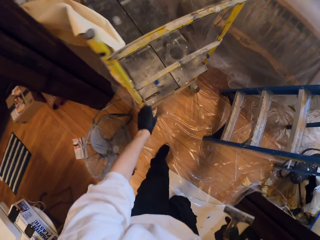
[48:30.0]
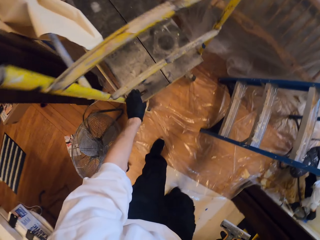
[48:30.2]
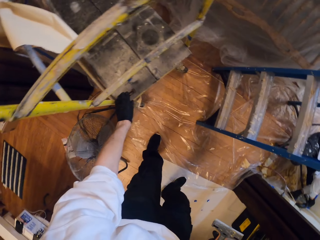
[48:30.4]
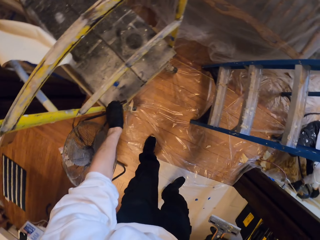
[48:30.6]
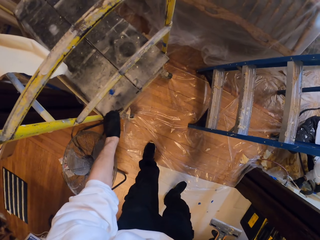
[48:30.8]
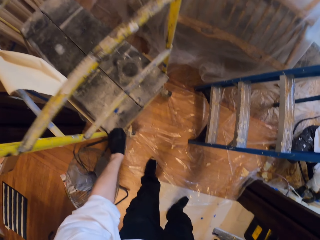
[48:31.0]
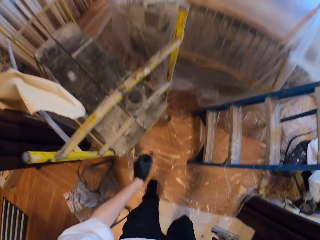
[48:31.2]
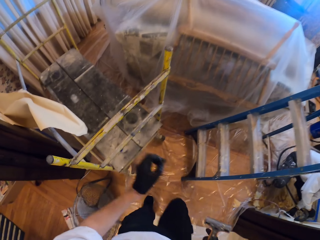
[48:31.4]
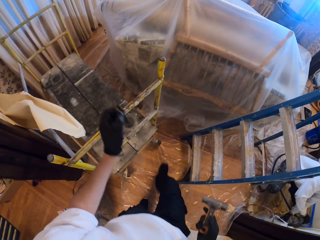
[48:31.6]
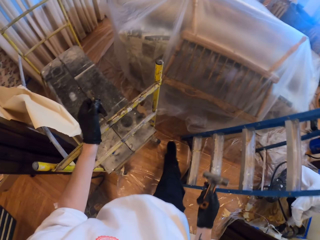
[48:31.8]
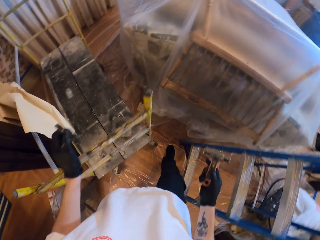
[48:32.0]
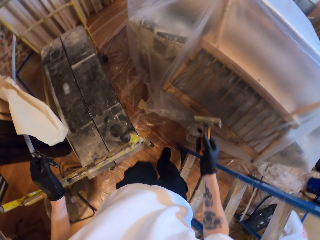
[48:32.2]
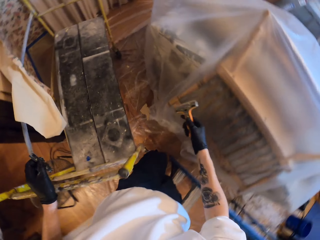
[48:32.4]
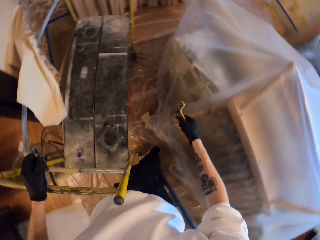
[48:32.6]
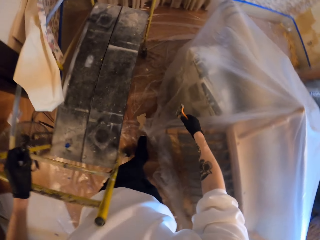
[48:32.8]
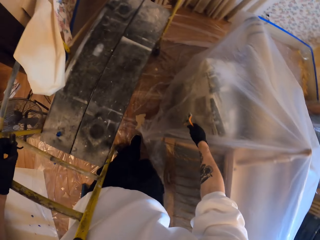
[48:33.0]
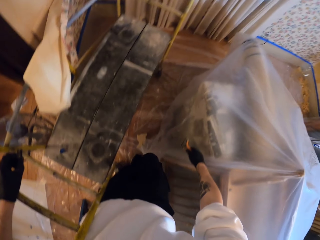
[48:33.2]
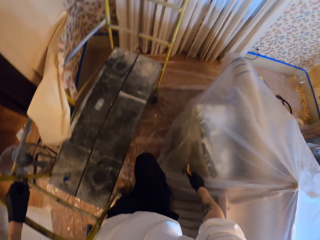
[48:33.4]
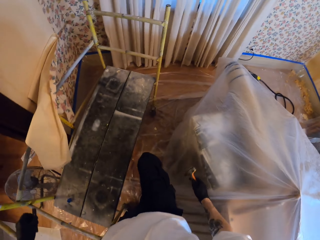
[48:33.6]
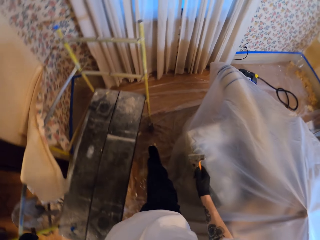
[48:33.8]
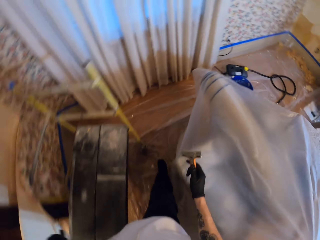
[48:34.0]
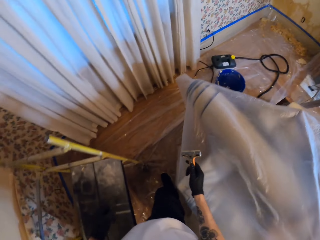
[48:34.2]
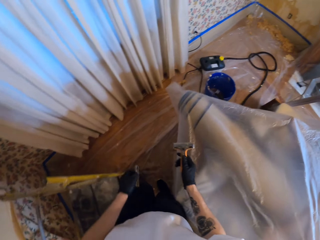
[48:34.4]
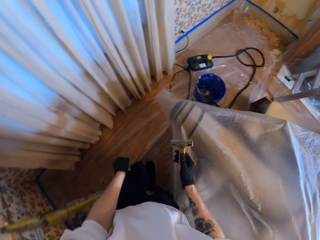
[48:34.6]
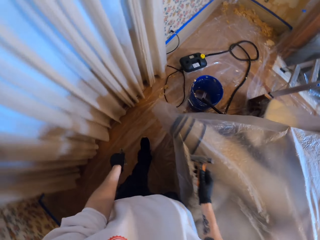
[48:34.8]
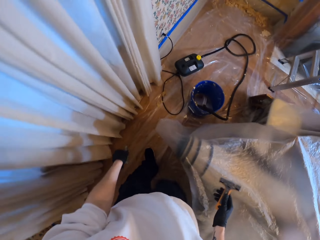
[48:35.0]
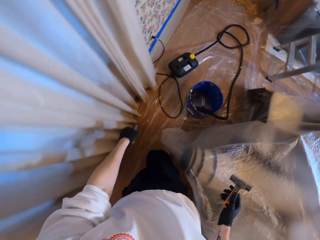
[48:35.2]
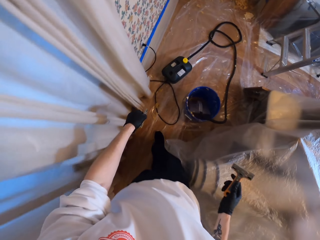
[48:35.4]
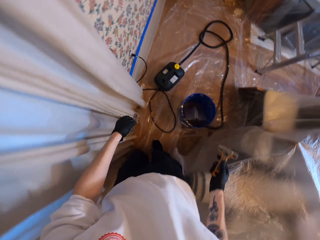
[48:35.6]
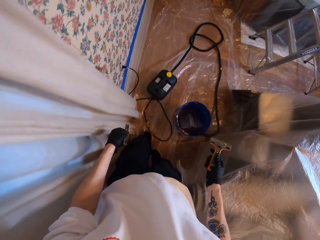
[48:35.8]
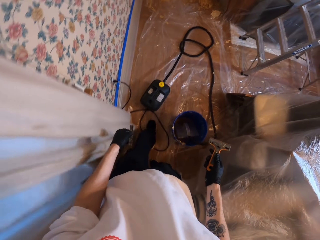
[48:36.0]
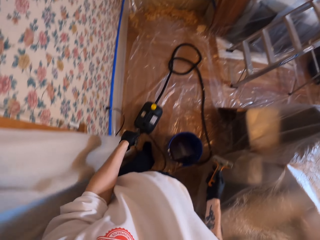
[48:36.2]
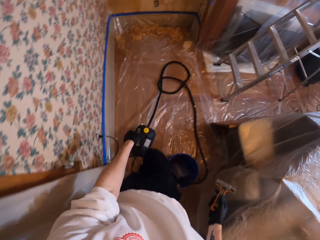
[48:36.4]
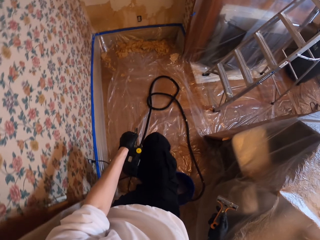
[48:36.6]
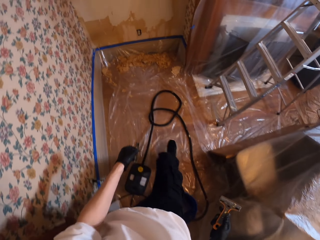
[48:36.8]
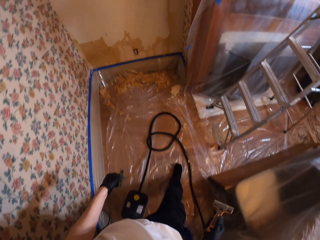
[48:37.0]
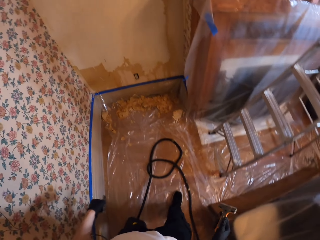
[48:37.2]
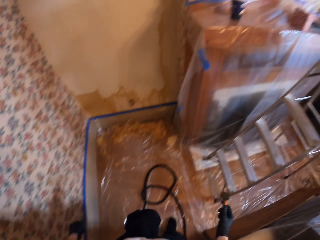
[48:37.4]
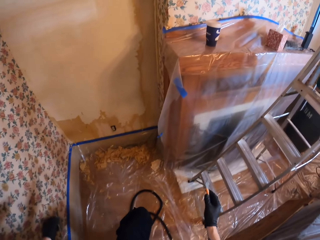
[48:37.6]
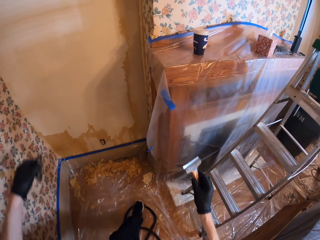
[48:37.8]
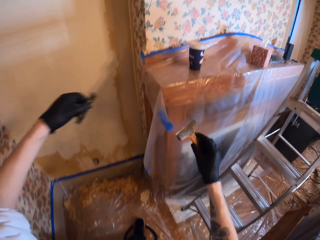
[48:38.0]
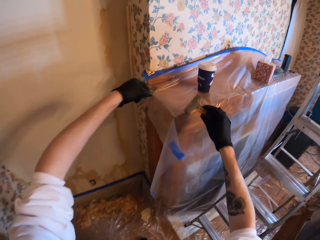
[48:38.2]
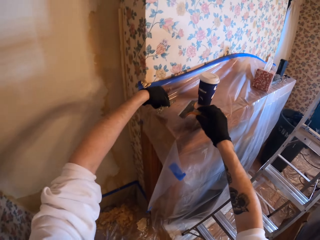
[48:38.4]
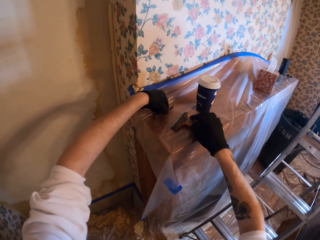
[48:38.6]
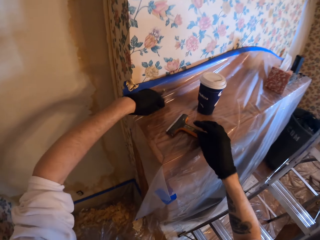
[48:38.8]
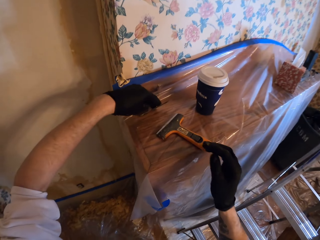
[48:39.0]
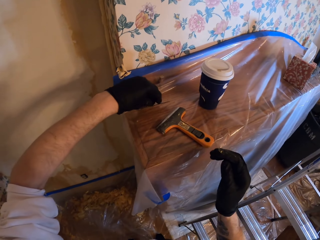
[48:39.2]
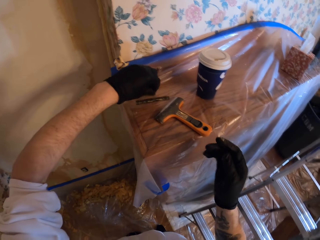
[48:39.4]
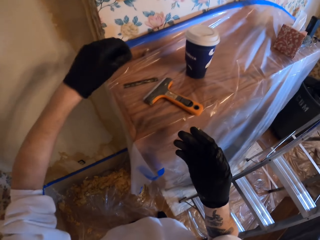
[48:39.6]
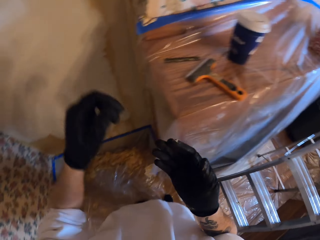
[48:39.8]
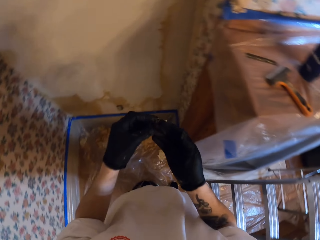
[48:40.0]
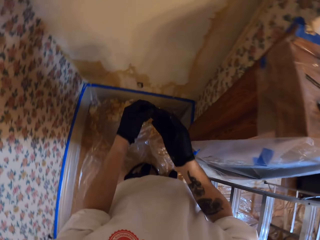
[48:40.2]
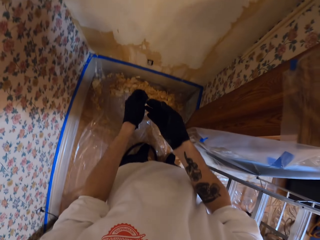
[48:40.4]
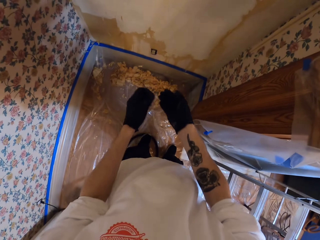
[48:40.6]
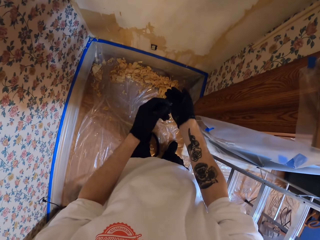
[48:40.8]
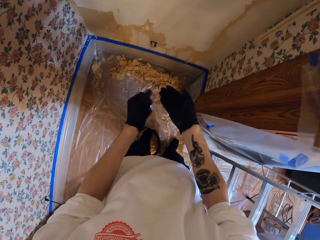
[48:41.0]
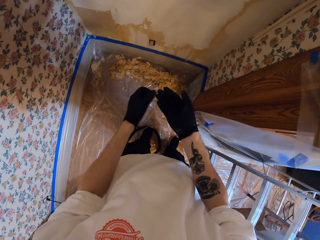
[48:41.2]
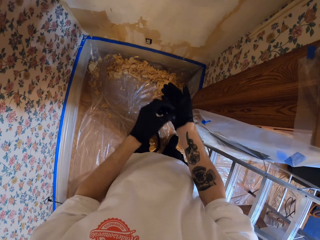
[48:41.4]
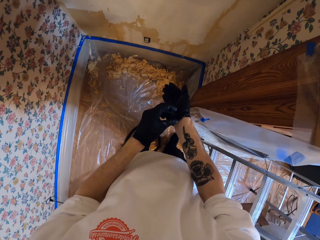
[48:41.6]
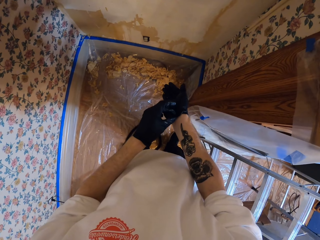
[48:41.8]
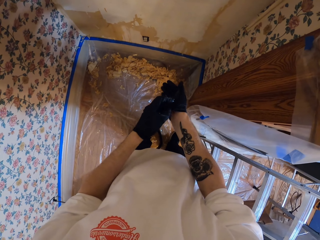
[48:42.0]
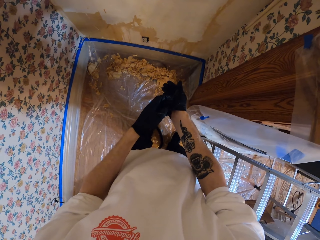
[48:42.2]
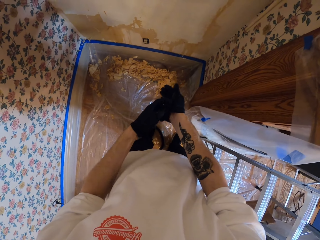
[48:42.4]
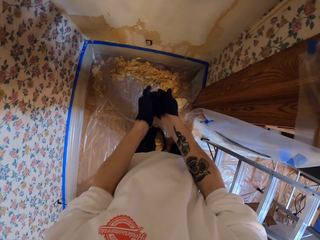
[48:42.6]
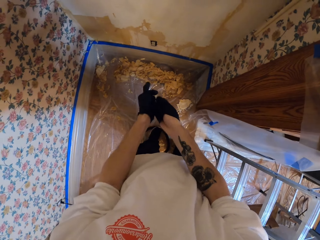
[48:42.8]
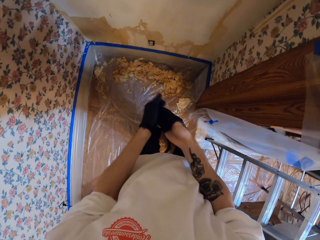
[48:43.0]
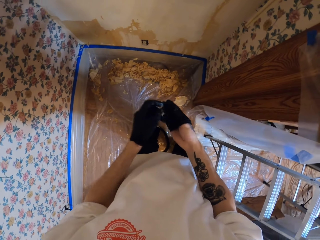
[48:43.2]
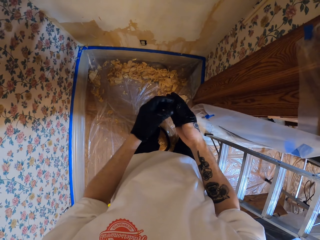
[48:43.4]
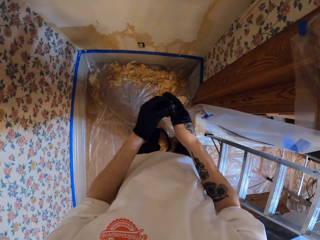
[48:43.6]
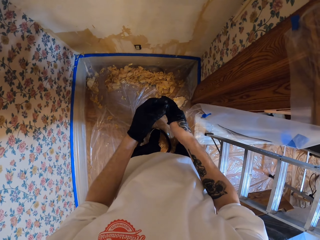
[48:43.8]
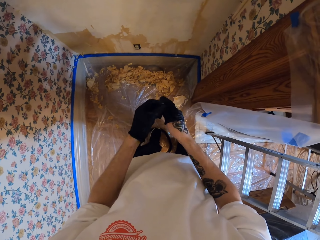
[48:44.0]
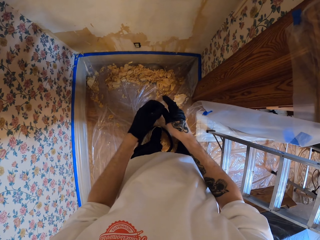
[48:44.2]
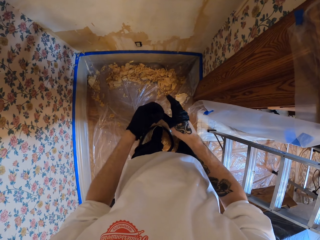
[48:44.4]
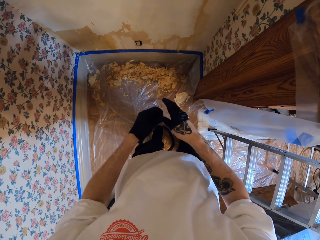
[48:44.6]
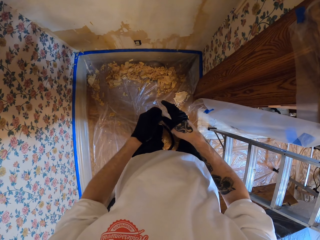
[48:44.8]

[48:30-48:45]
The camera wearer picks up the steel bar from the trolley. They walk across the room. They put the wall scraper on the shelf and put the steel bar on the shelf. They remove the gloves.

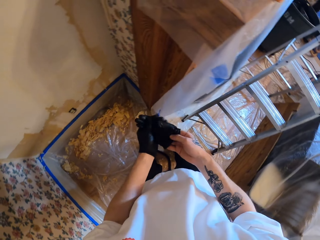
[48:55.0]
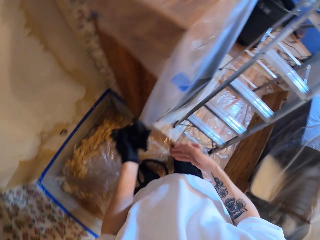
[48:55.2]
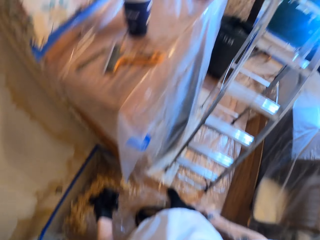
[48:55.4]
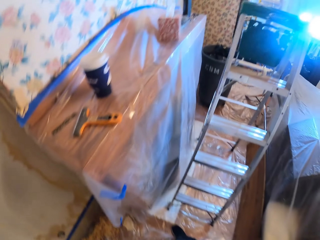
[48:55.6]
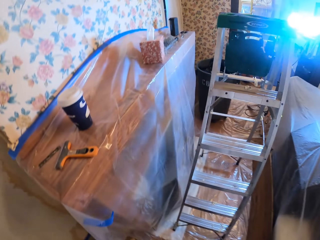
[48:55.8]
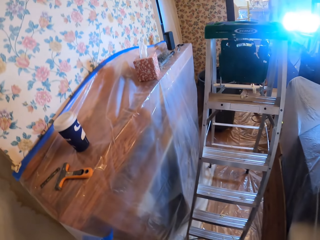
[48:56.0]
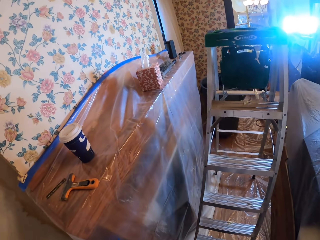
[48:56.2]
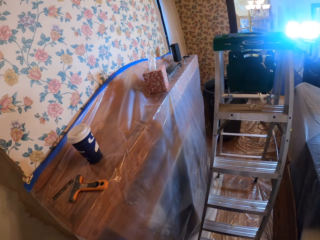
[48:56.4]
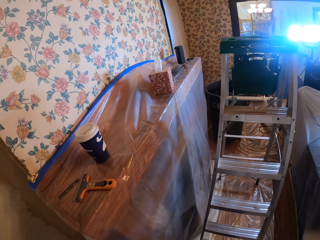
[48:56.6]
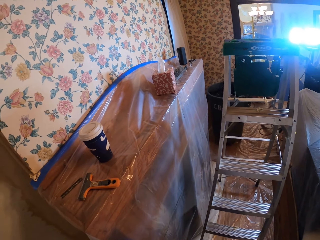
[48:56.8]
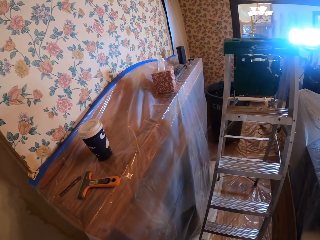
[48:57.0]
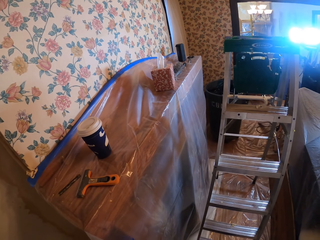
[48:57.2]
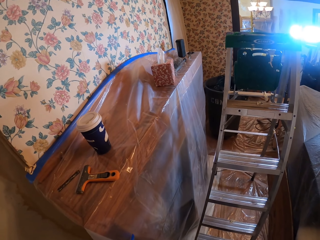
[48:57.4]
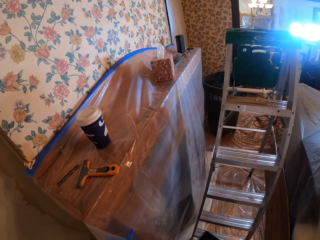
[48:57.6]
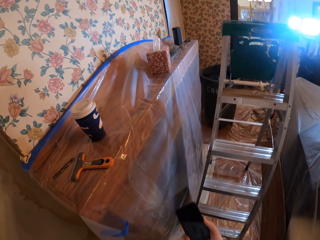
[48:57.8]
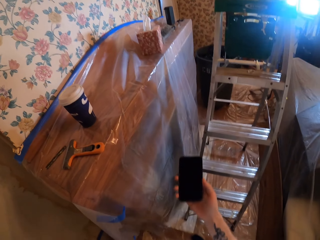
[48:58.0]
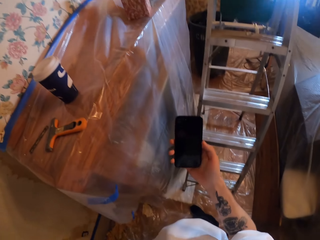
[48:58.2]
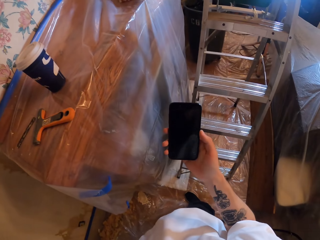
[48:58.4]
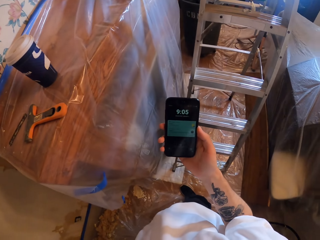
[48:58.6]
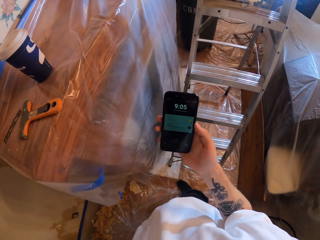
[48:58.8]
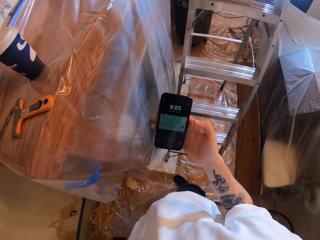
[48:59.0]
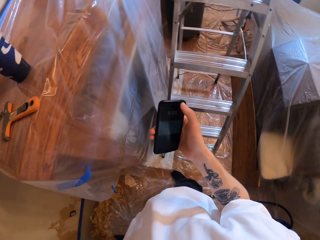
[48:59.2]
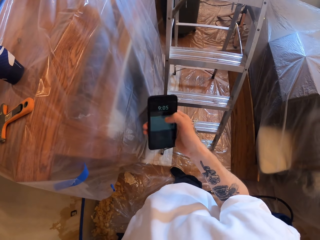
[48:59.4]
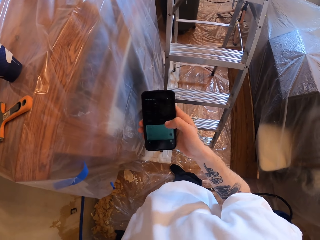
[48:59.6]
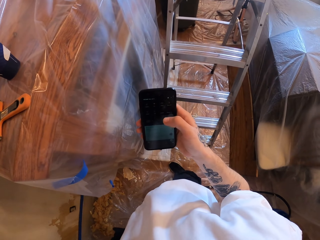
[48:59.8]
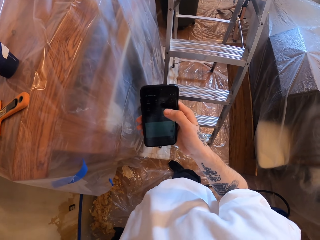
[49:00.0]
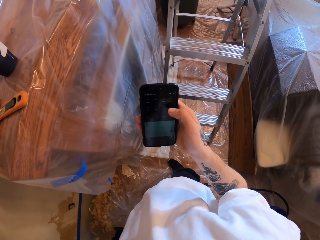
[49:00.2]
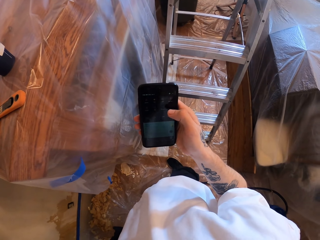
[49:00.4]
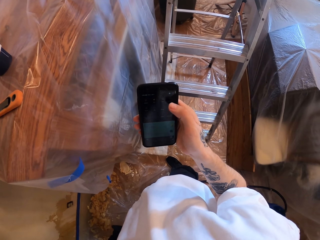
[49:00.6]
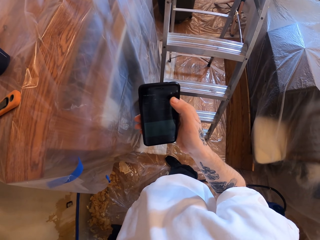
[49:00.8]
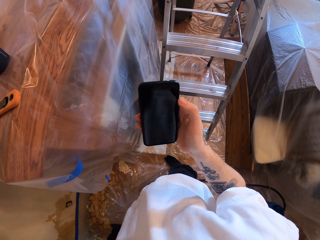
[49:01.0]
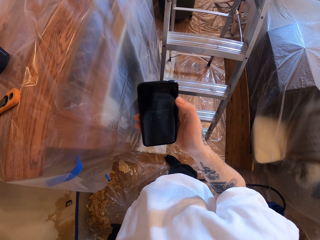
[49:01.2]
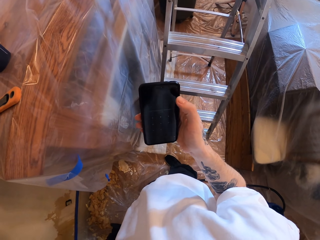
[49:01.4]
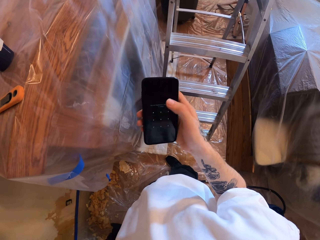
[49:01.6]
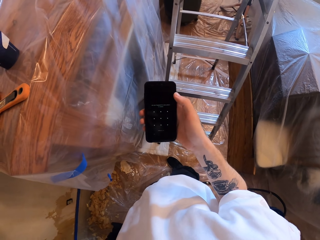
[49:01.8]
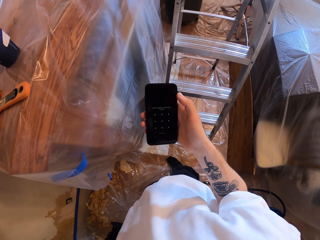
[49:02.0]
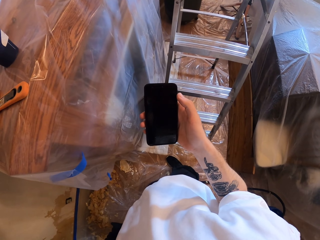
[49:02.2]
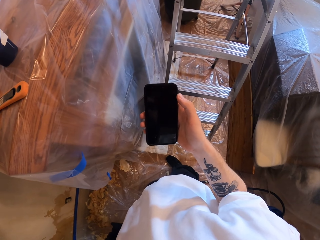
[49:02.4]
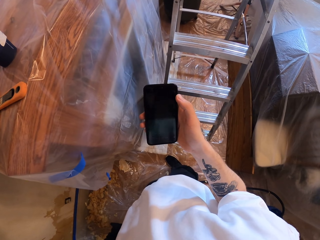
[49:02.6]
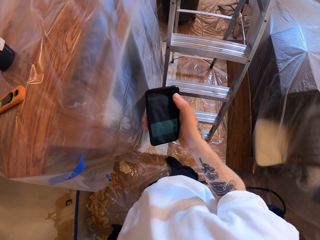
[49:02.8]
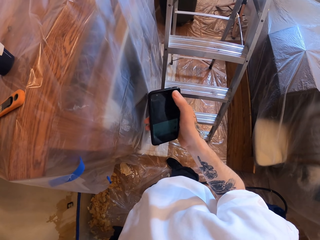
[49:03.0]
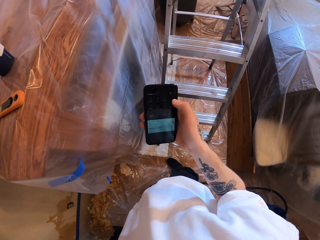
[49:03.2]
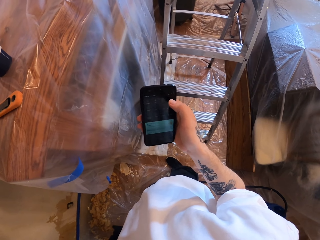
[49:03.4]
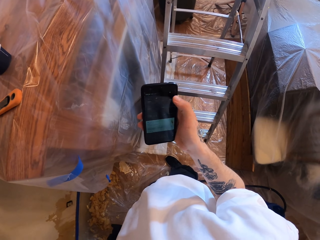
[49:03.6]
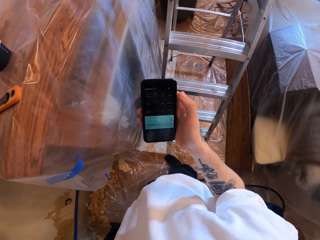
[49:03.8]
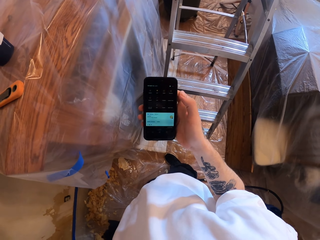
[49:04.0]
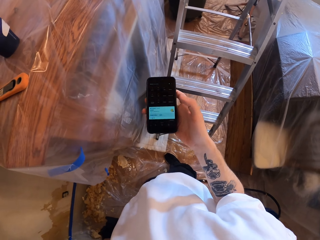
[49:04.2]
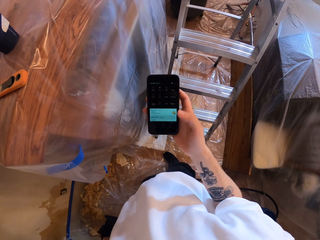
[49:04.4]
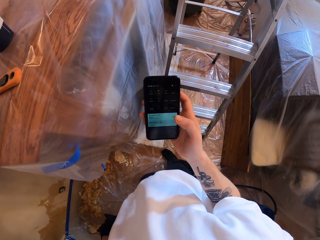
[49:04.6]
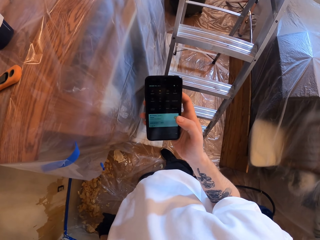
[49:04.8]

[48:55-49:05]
The camera wearer looks around. They scroll the phone.
